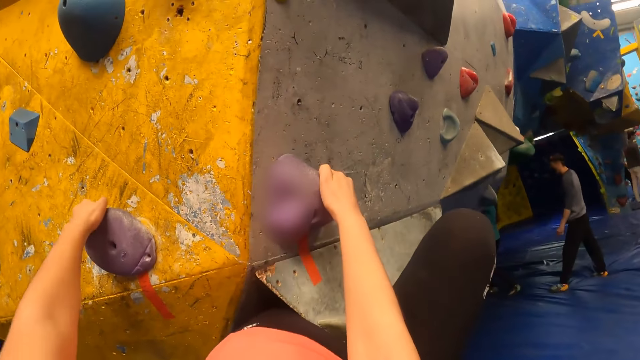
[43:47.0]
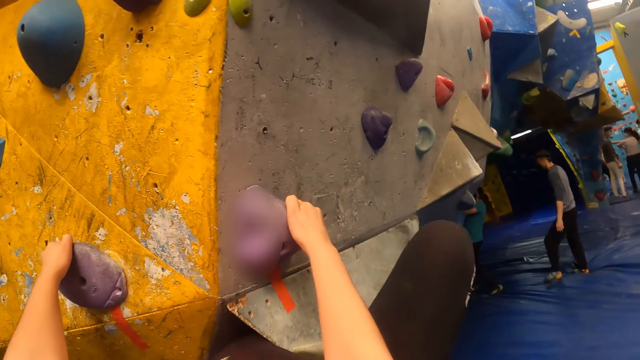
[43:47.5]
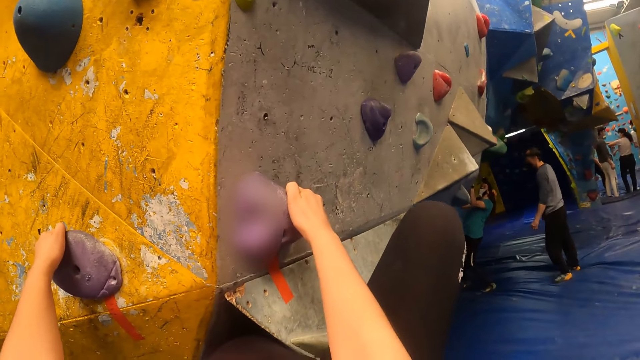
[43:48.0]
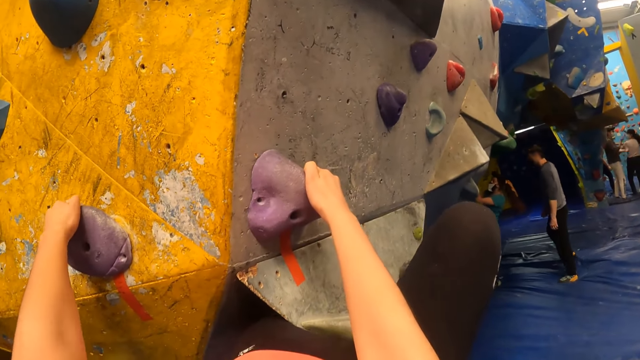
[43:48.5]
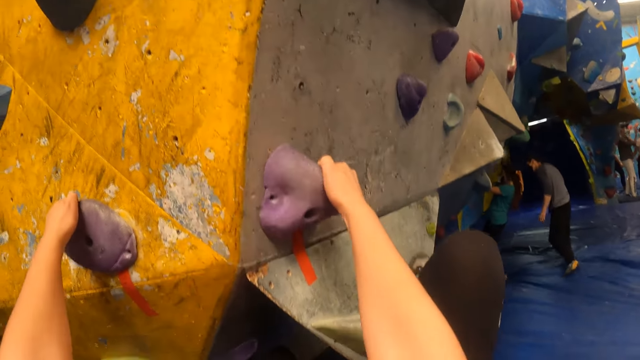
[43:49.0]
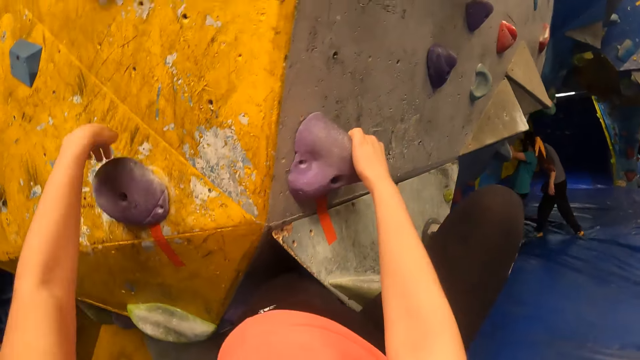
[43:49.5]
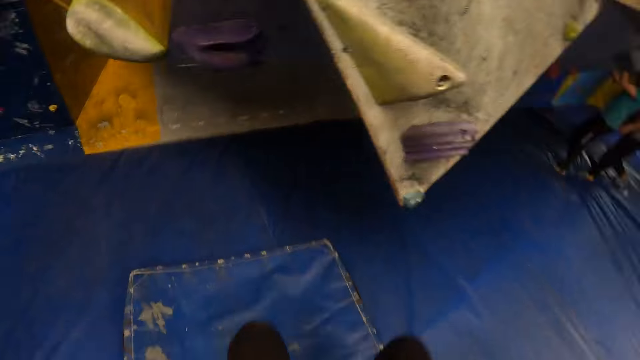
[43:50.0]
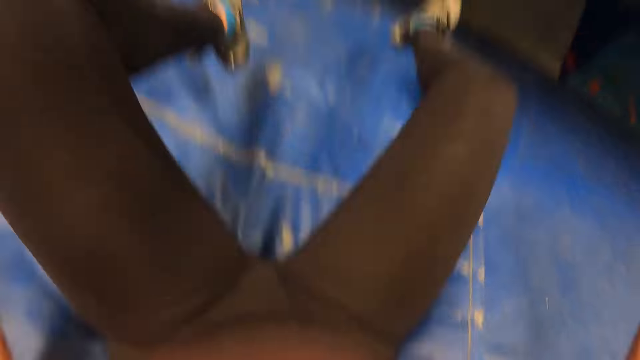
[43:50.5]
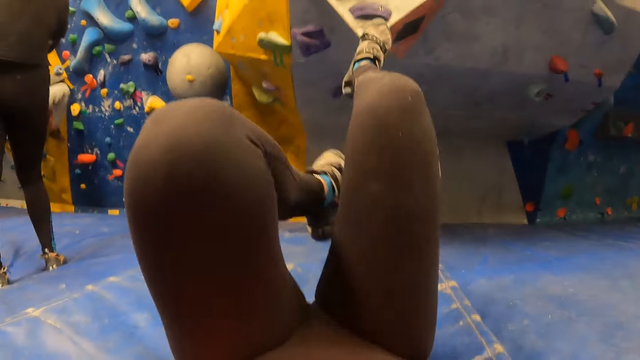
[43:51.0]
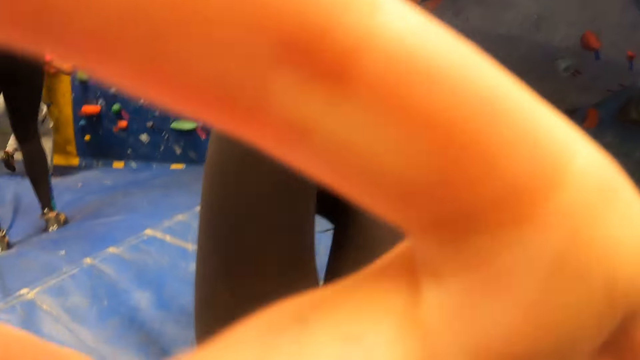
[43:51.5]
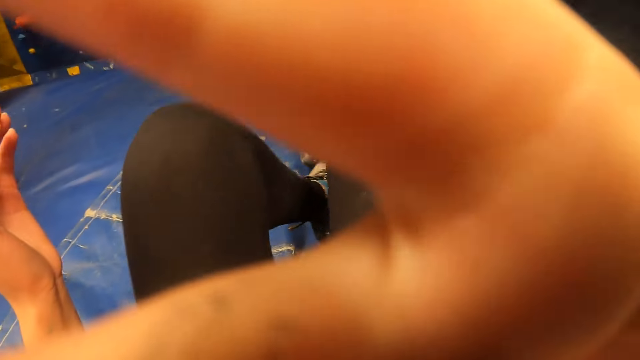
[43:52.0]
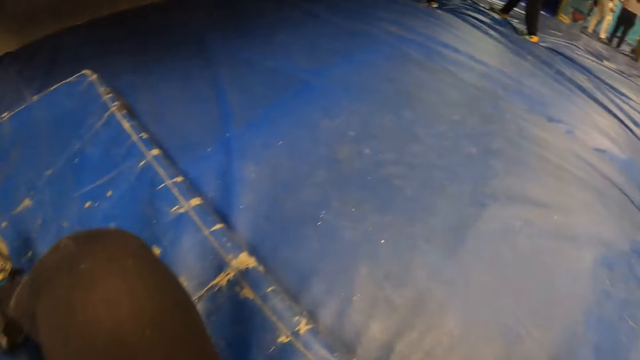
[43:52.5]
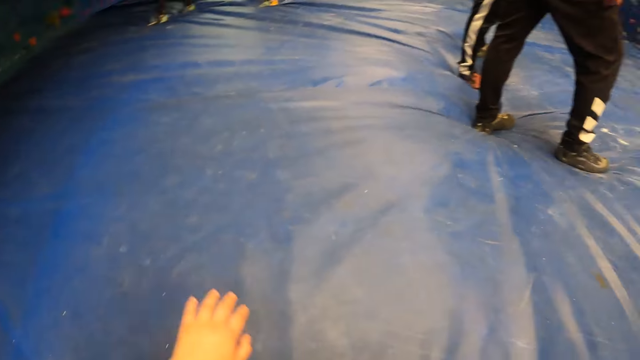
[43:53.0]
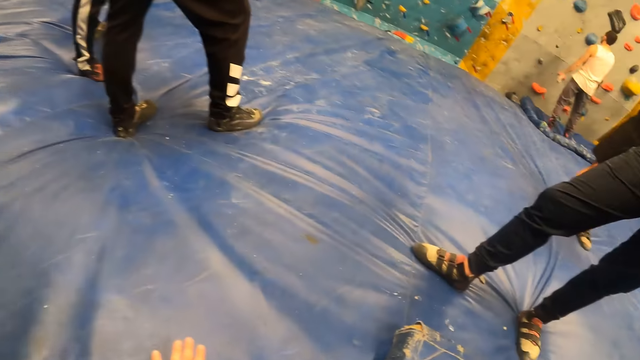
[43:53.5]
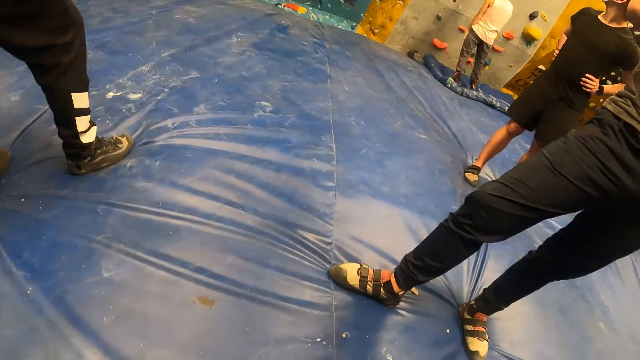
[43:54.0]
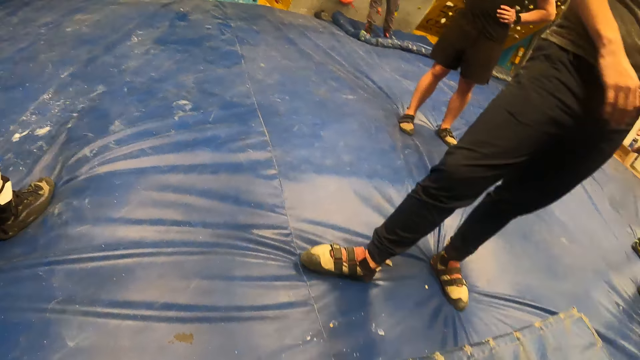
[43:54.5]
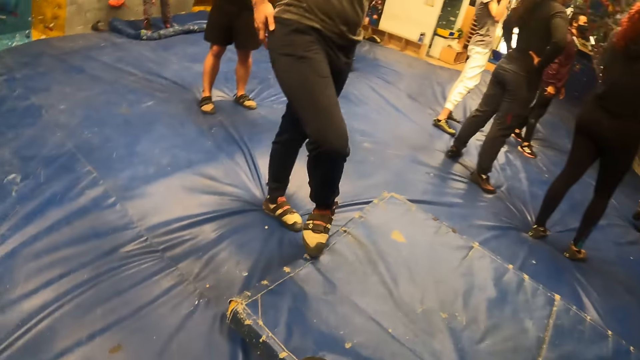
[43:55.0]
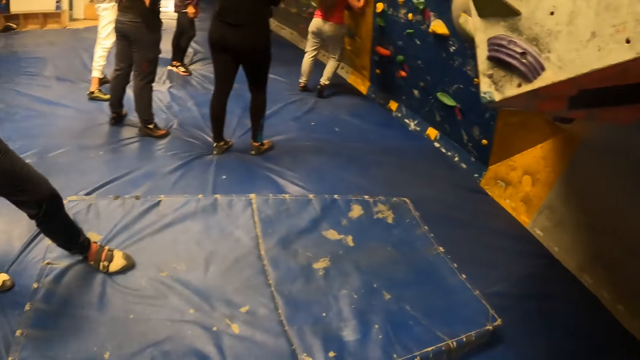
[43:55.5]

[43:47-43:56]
The camera wearer drops from the wall on the mattress. They look around.

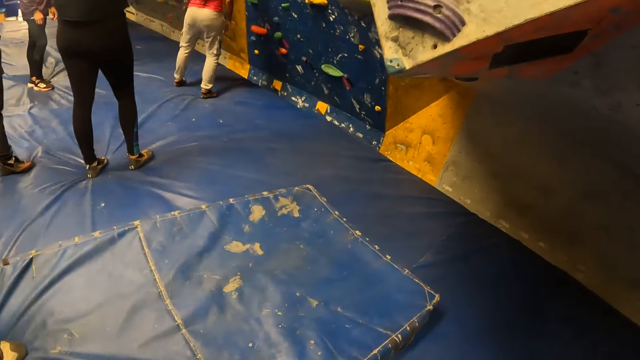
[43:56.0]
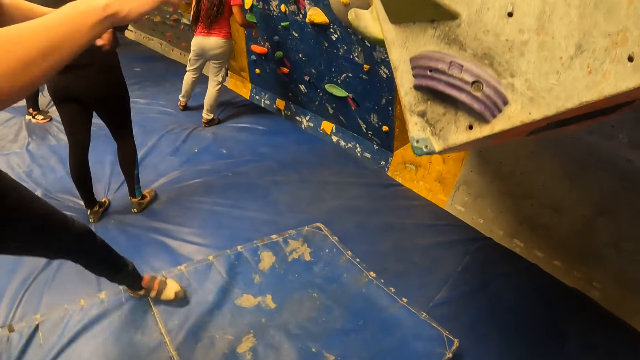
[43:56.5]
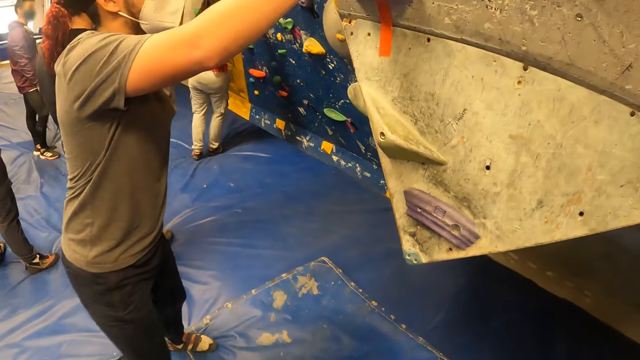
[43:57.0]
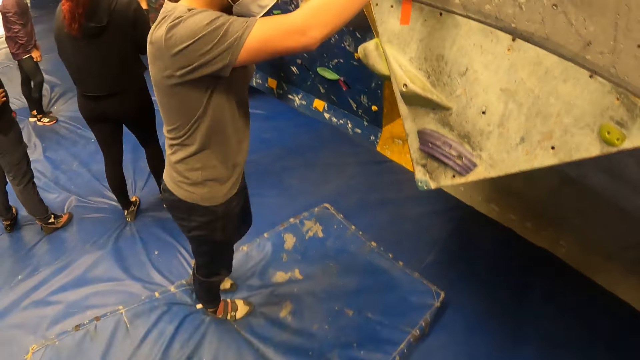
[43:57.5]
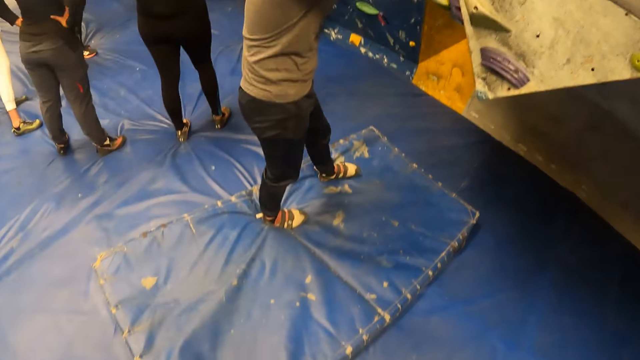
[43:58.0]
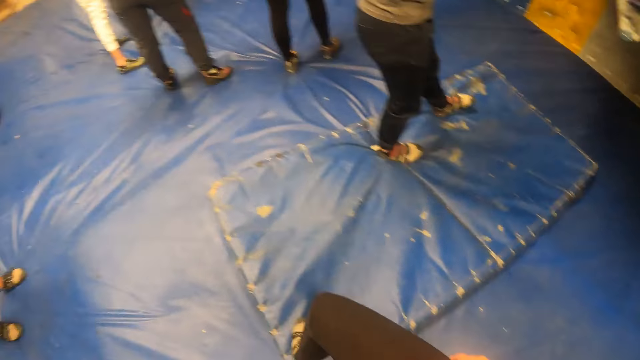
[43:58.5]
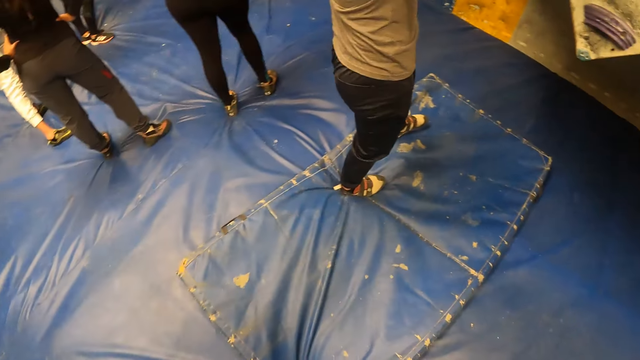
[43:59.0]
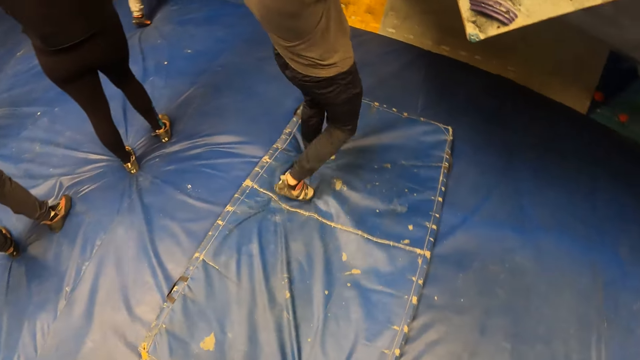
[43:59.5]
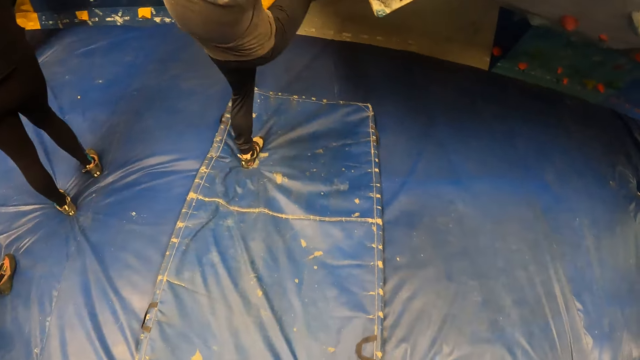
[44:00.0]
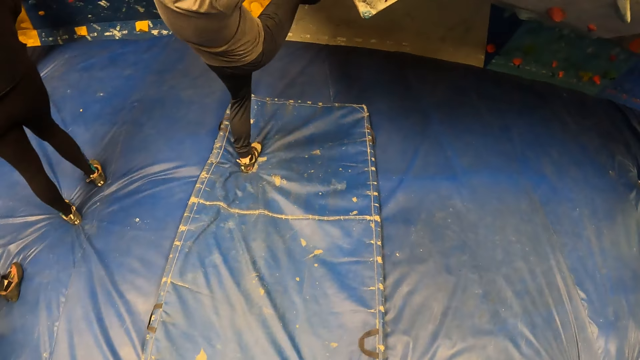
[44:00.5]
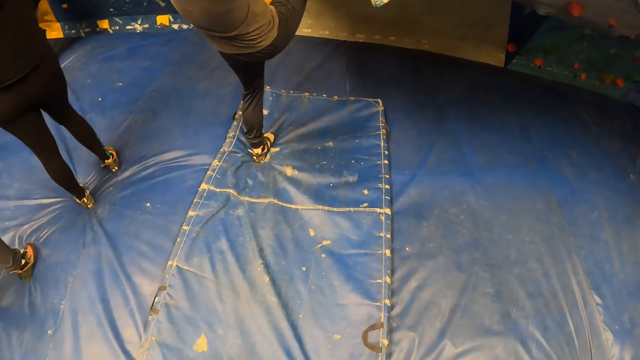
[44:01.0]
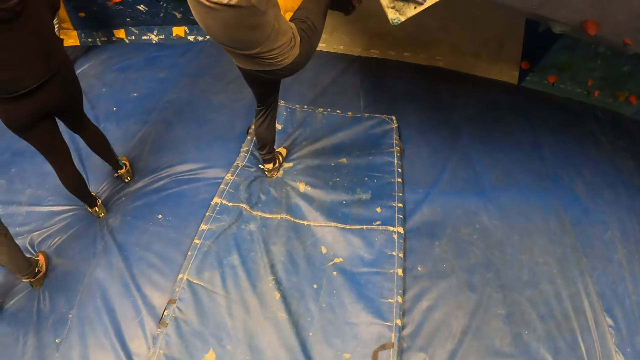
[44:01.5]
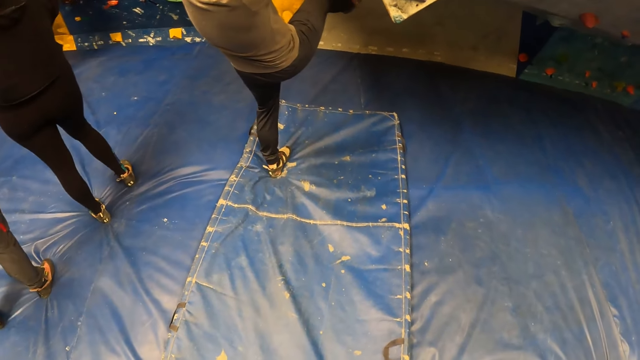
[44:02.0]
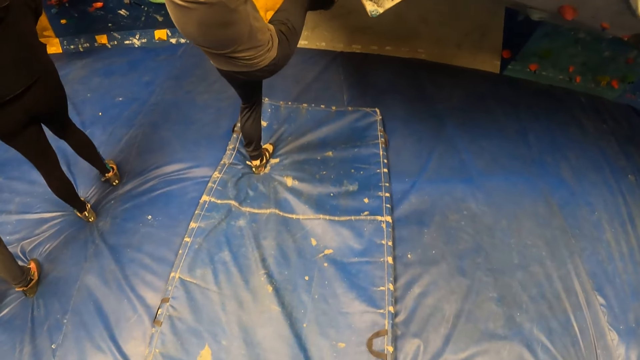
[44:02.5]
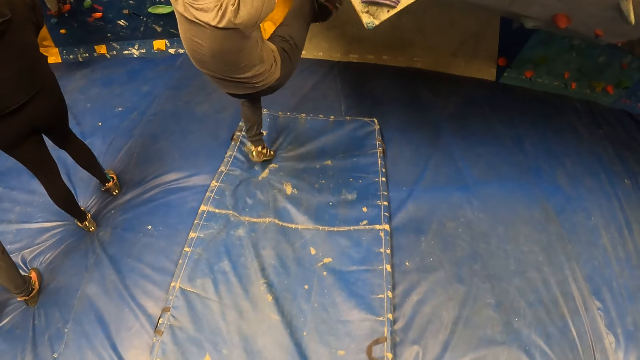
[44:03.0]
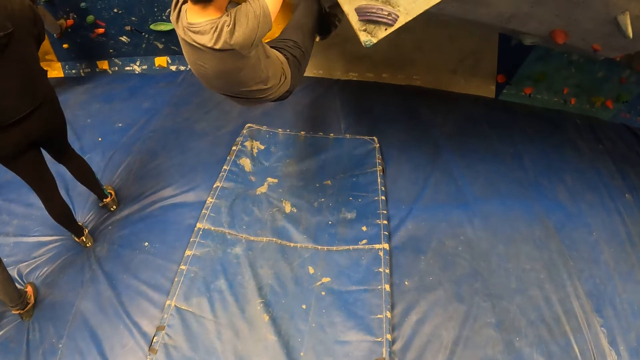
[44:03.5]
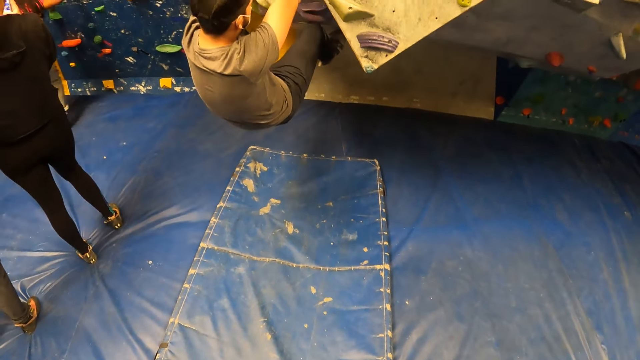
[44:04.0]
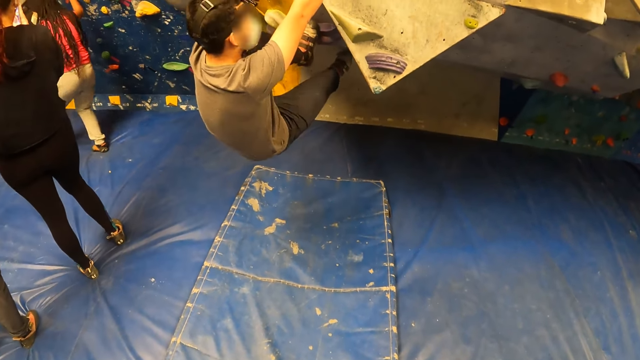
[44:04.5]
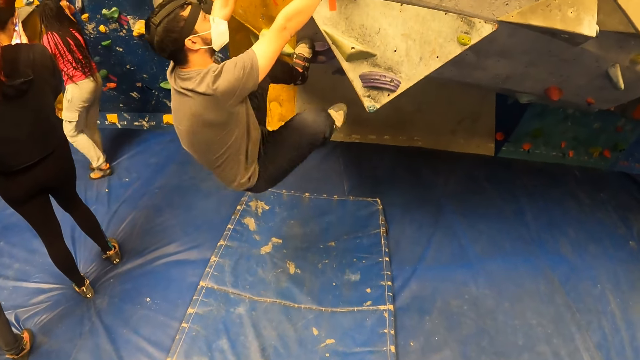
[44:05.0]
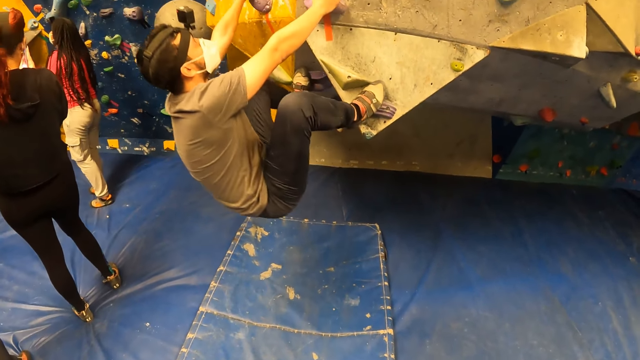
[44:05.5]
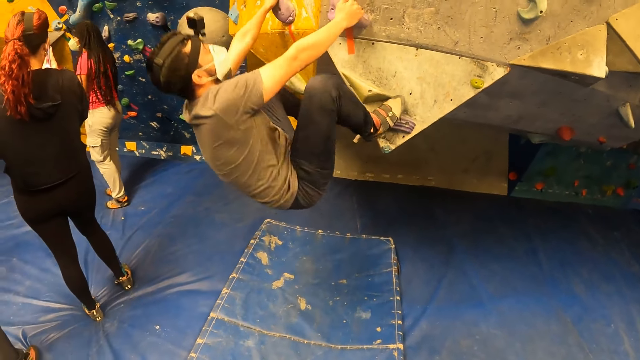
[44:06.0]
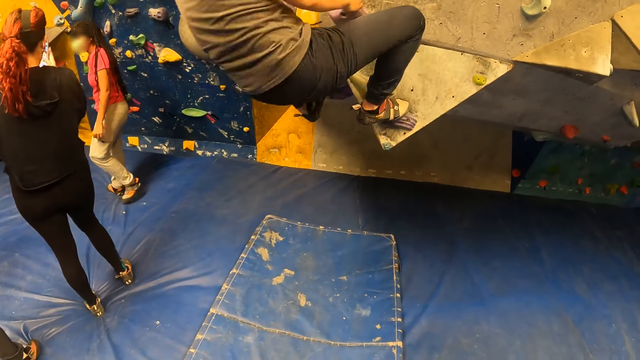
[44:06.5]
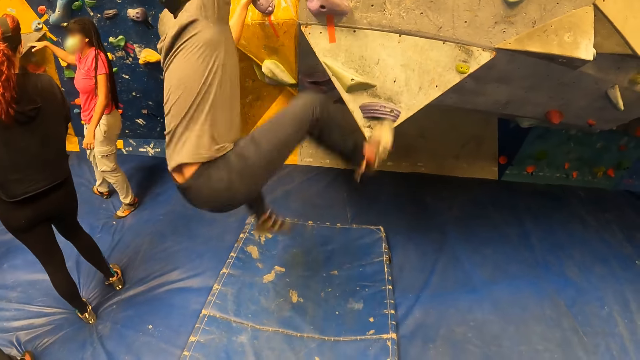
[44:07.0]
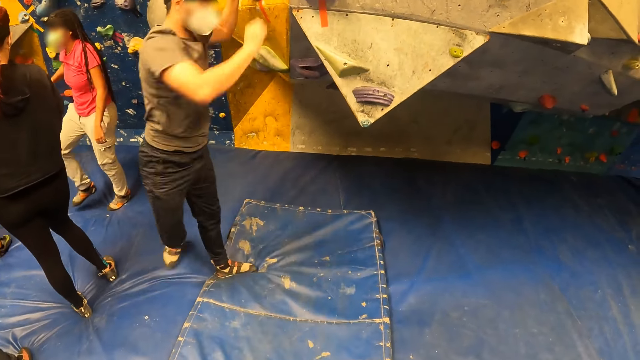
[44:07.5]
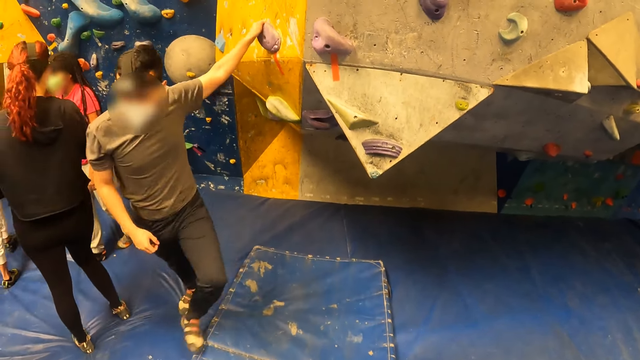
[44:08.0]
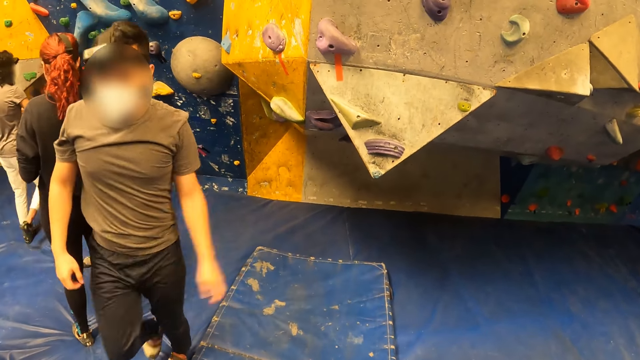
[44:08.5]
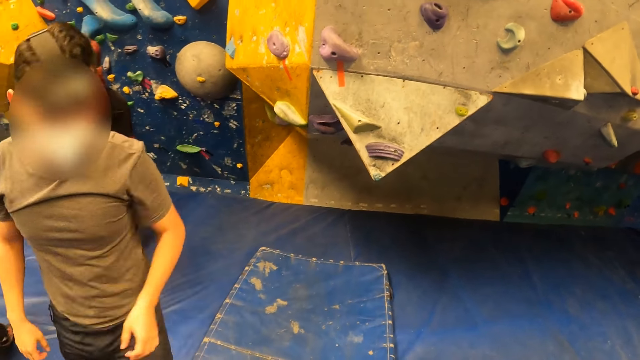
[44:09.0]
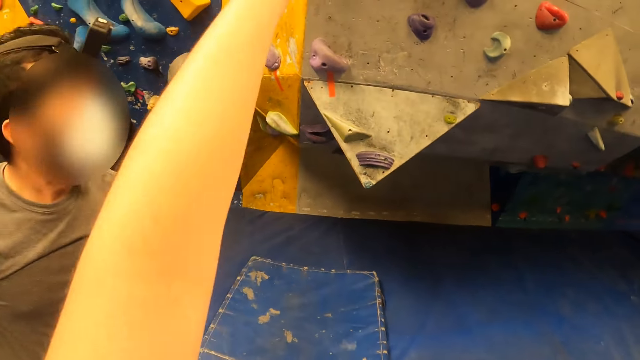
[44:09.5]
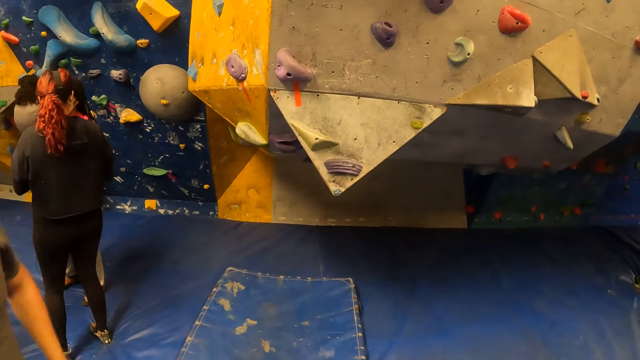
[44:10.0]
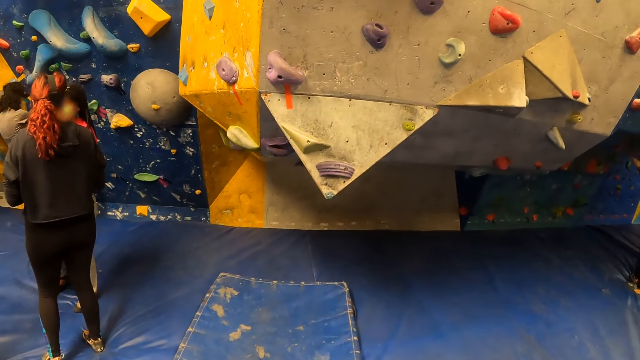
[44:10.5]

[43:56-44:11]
A man climbs the wall. The man jumps down from the wall, steps on the mattress and walks on the mattress.
